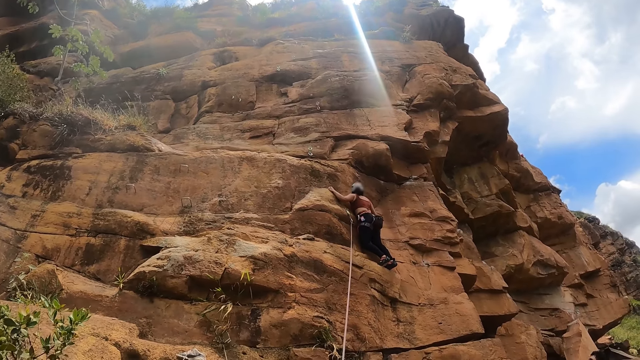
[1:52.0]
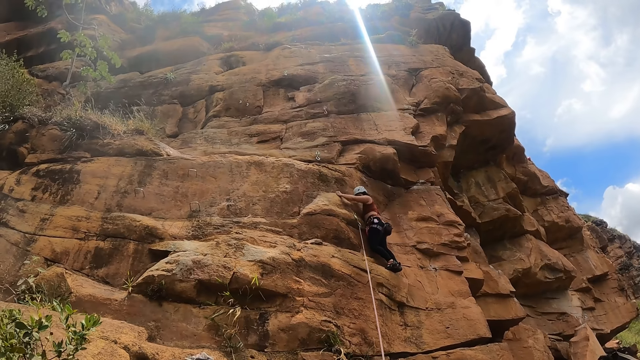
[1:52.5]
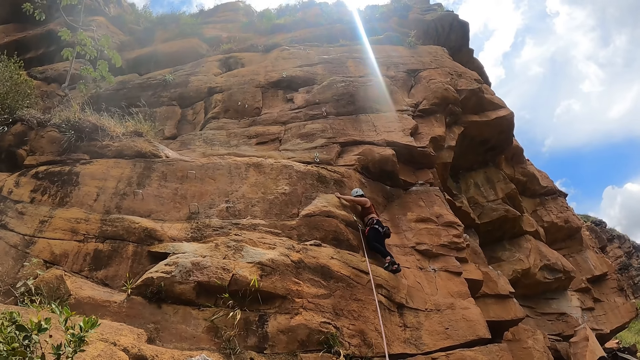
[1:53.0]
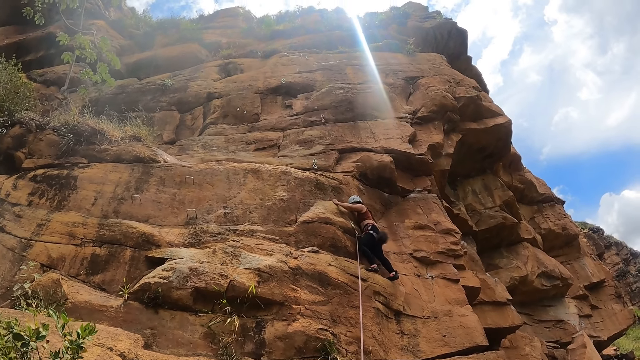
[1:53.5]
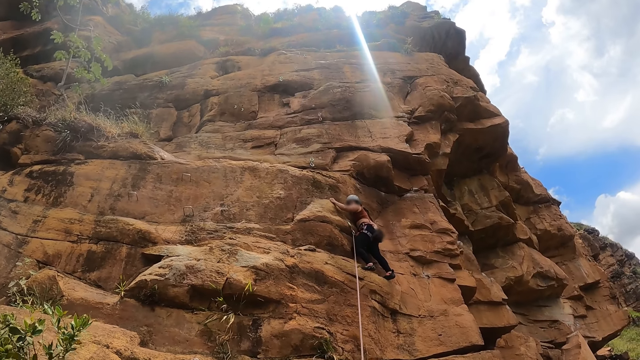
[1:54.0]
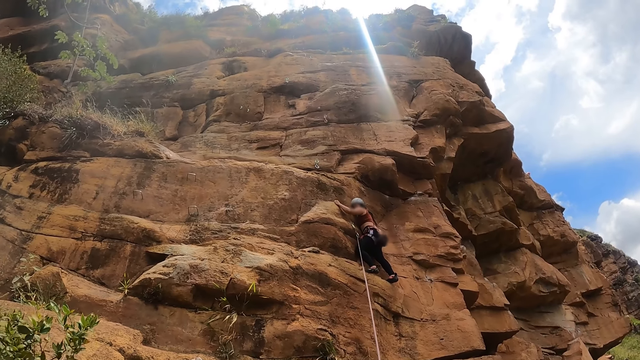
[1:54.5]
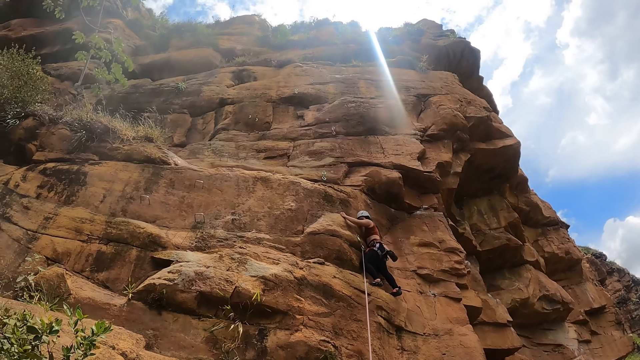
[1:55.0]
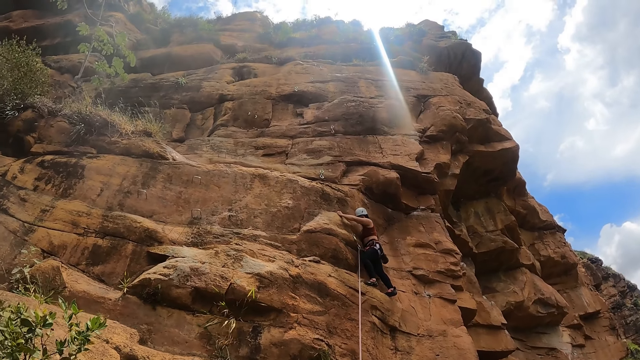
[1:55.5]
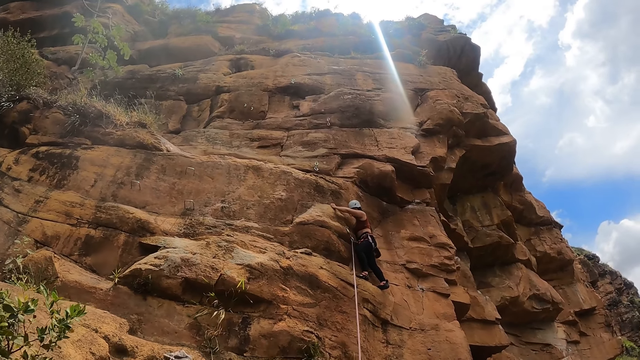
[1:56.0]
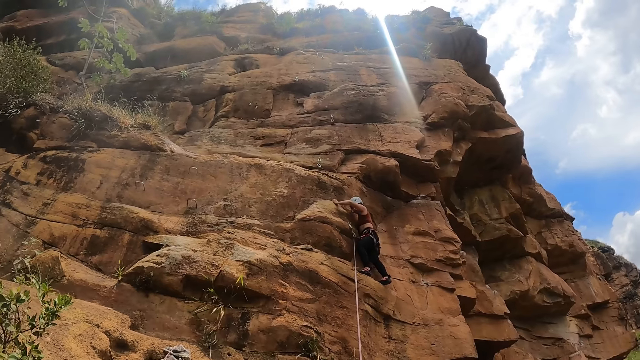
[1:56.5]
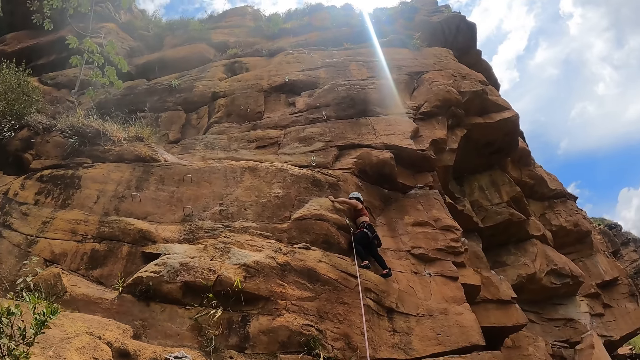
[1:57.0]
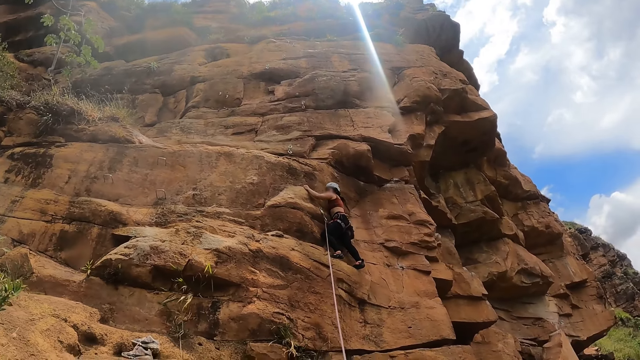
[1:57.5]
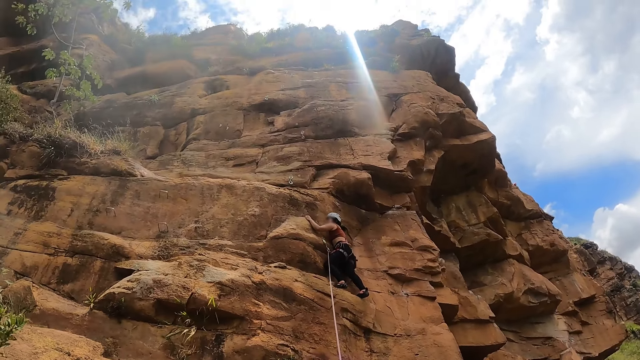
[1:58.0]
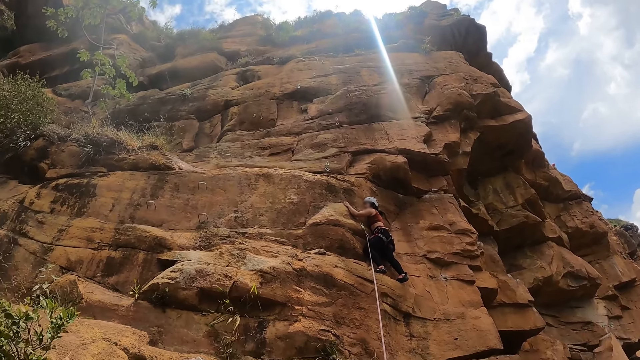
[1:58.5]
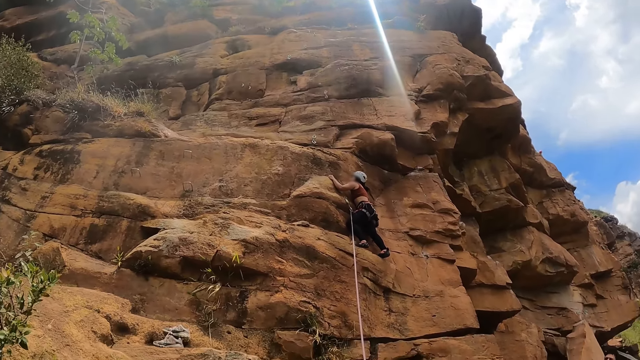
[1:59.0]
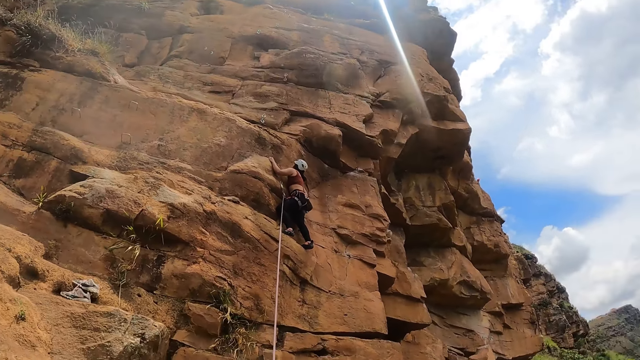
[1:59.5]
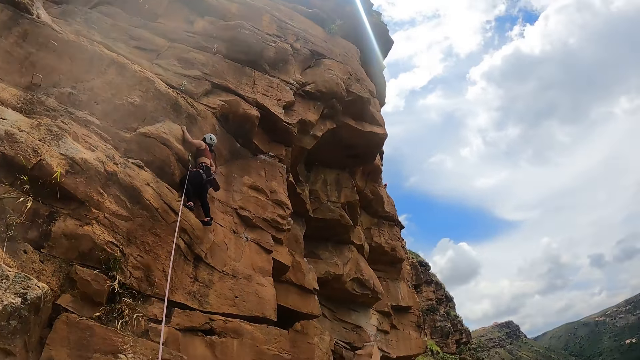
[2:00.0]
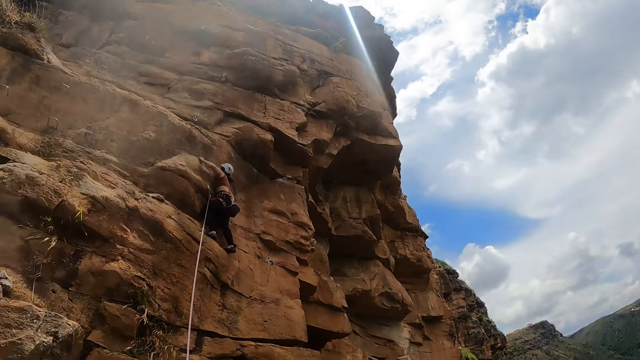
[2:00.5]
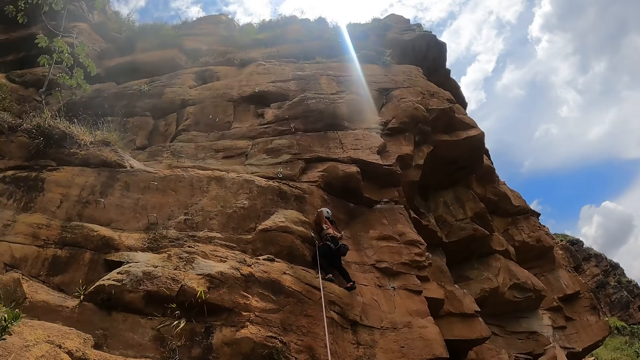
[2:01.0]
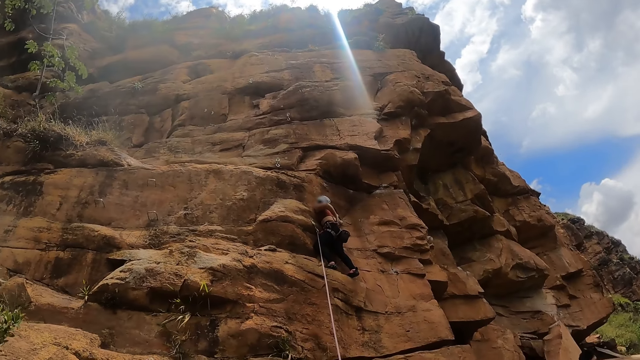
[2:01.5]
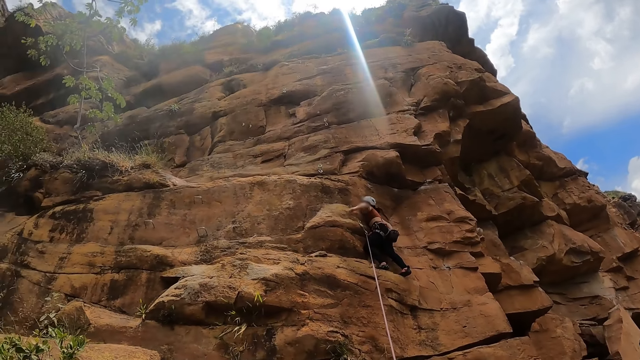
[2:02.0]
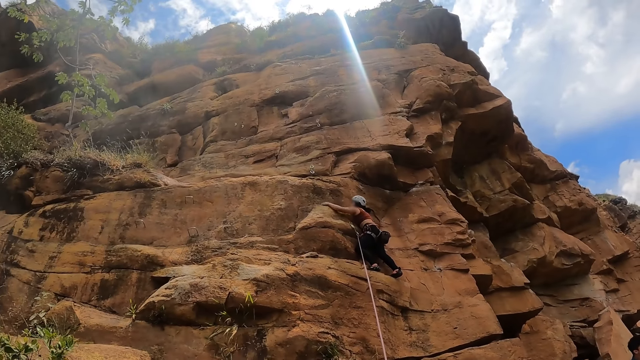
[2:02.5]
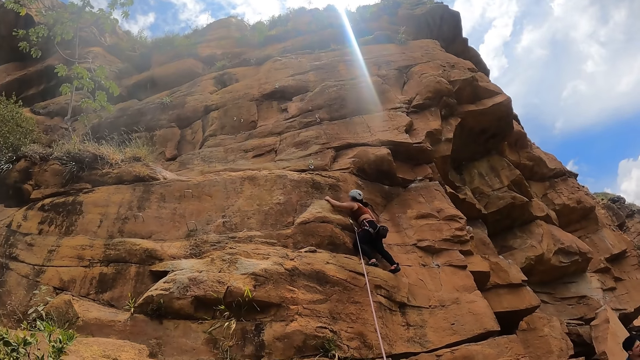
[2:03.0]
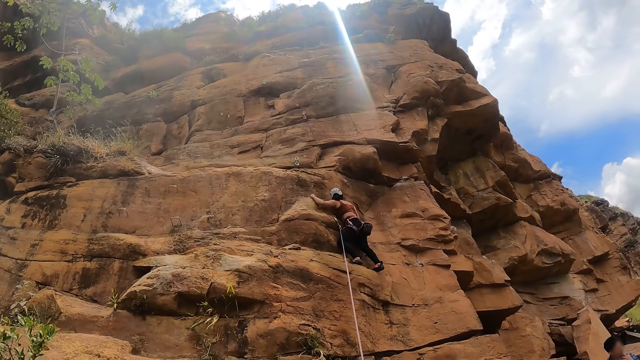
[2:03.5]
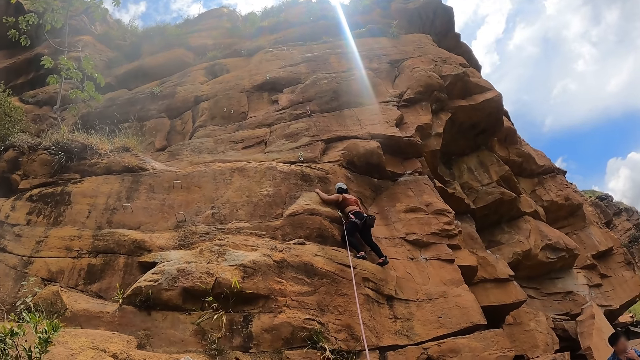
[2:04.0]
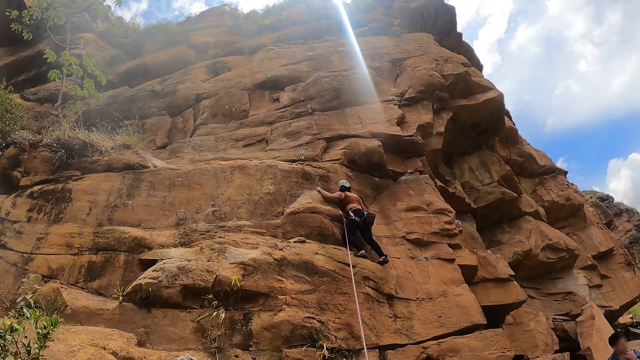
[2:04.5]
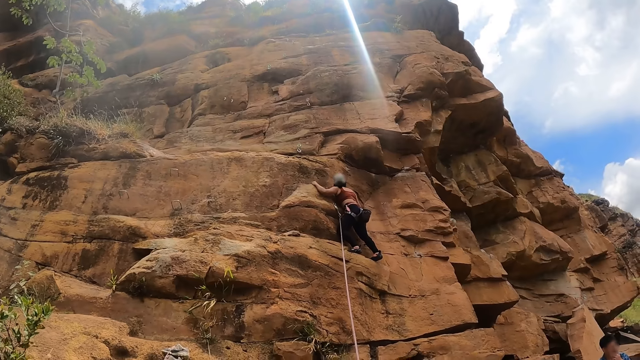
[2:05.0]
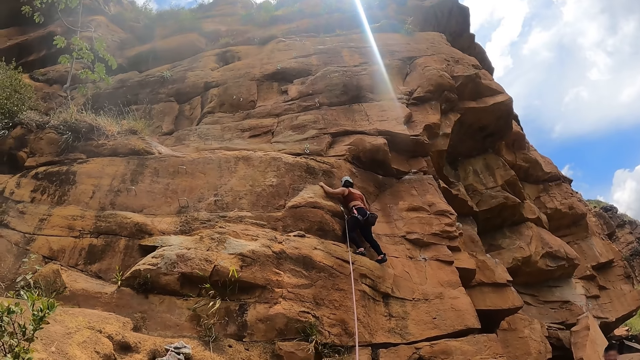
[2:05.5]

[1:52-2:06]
The lady stares at the ground. The lady stares at the rope holder on the rock. The camera wearer stares around. The lady wipes hands at the back. The lady grabs the rock with both hands.

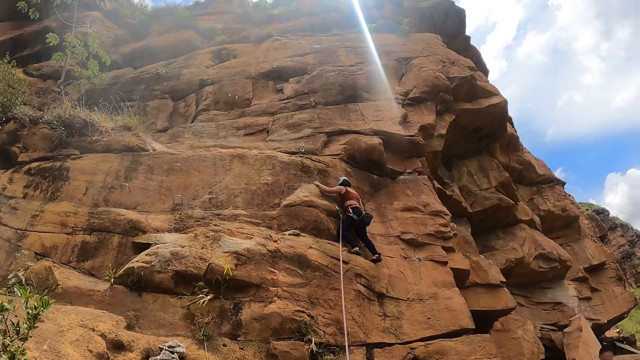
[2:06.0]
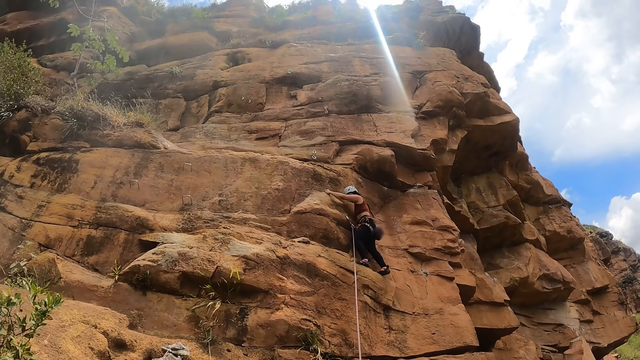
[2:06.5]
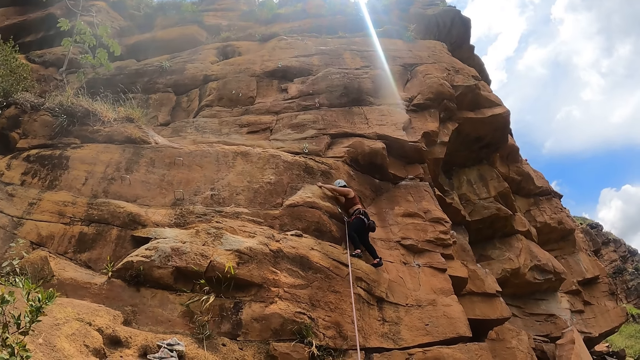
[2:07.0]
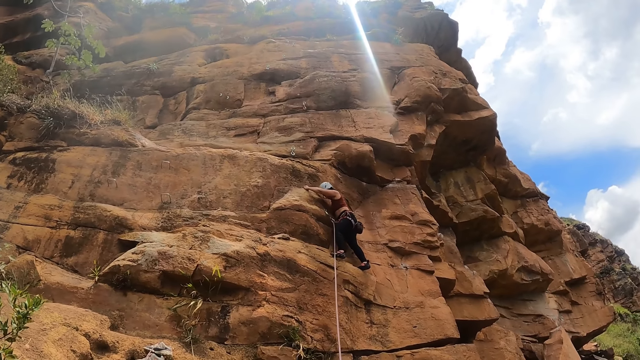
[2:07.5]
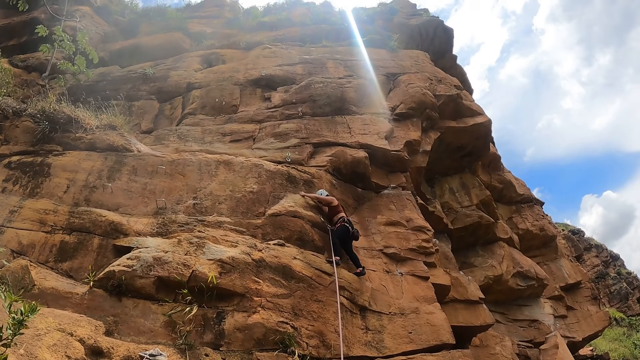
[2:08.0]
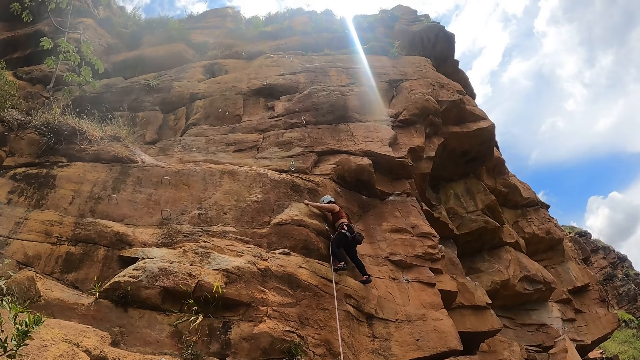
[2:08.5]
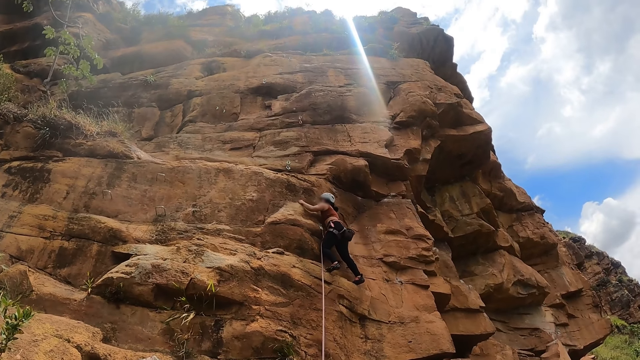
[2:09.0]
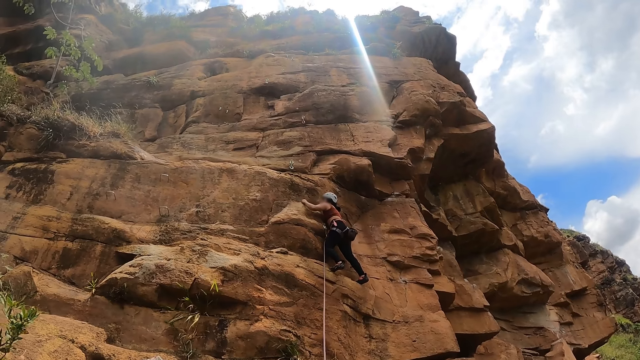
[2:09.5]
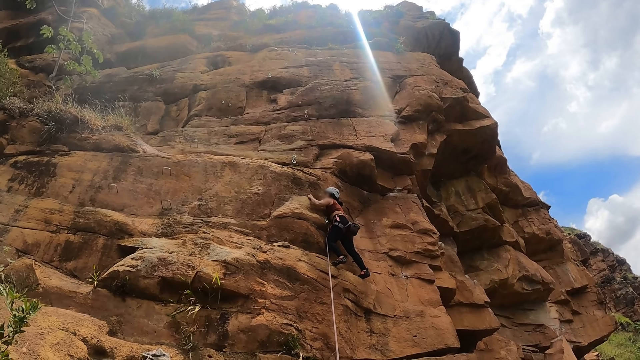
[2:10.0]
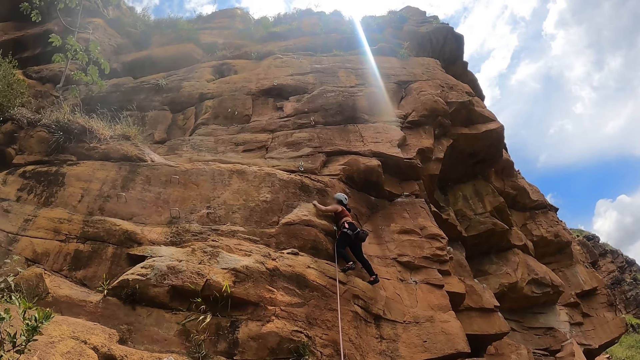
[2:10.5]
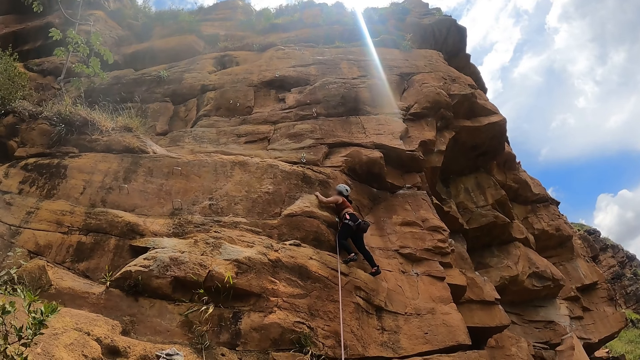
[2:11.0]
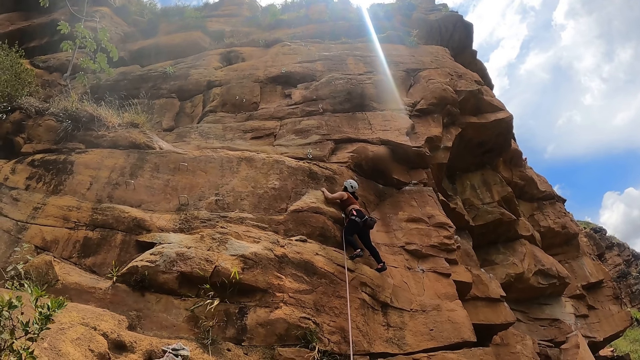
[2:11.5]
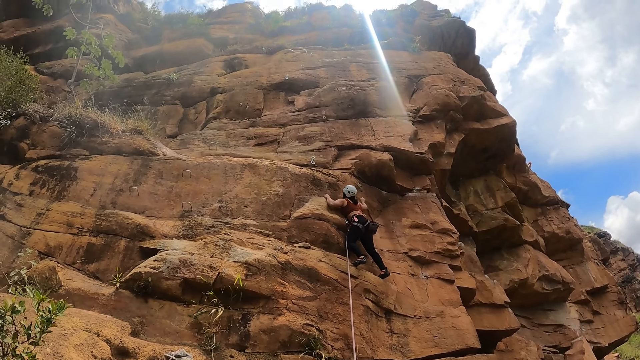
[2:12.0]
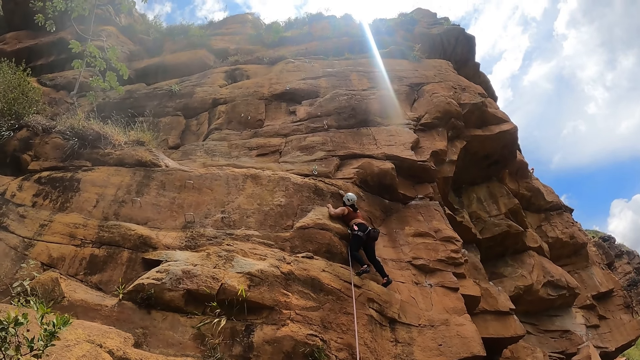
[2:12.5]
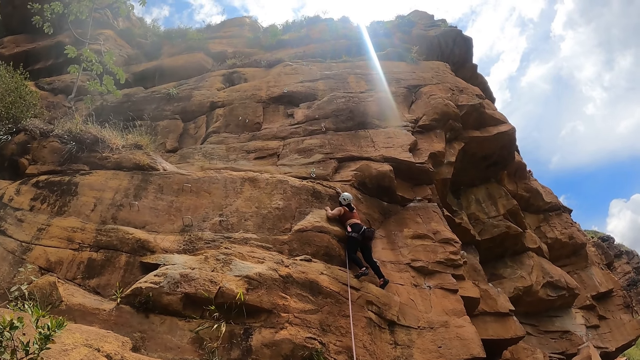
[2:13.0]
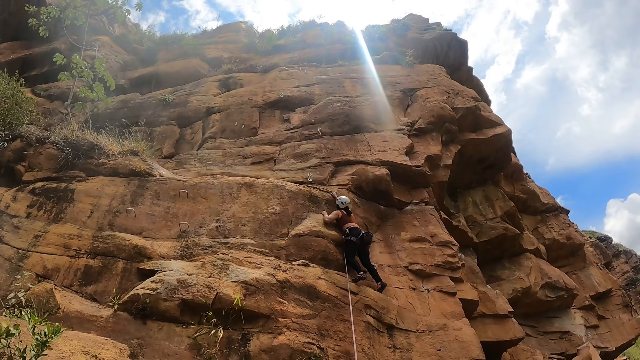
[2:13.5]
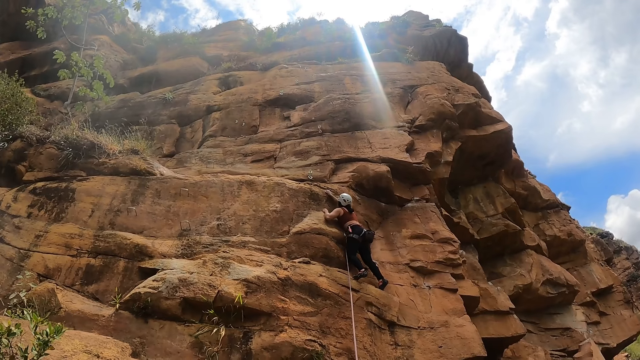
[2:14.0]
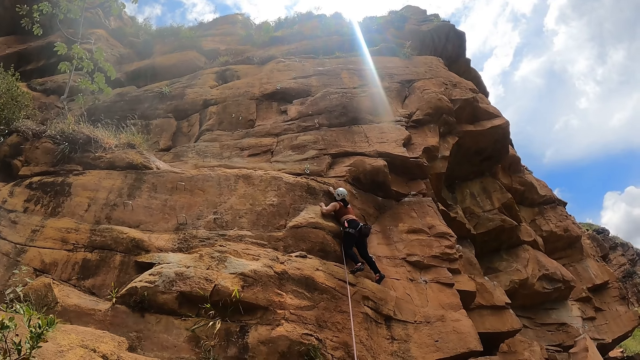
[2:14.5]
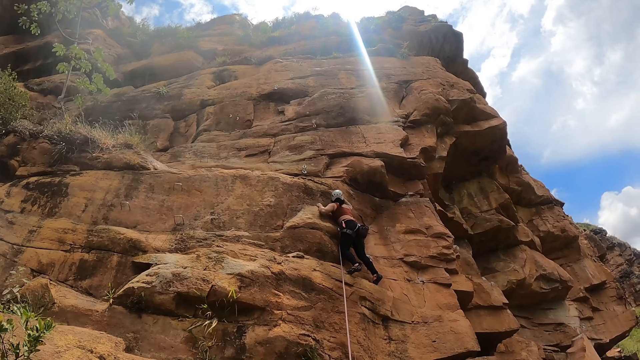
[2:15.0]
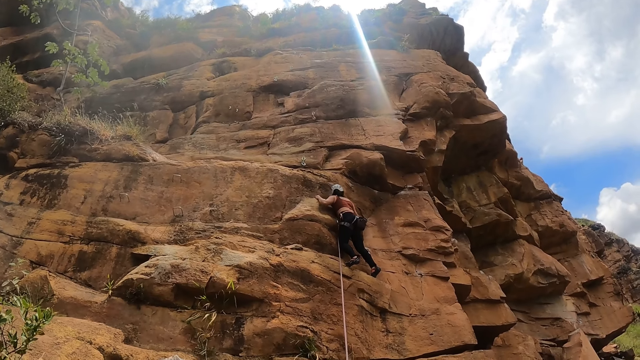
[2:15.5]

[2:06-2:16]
The lady stares at the camera wearer on the ground. The lady stares at the rock. The lady grabs the rock with hands.
